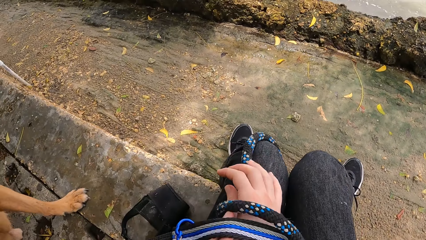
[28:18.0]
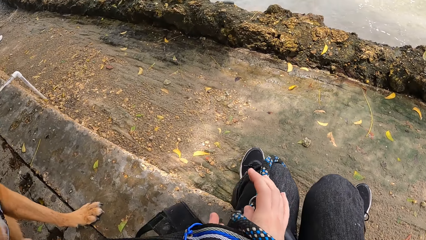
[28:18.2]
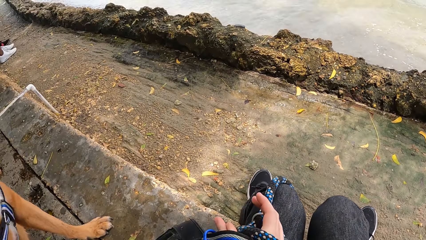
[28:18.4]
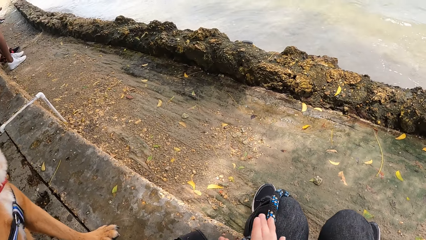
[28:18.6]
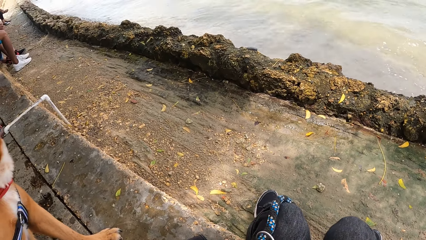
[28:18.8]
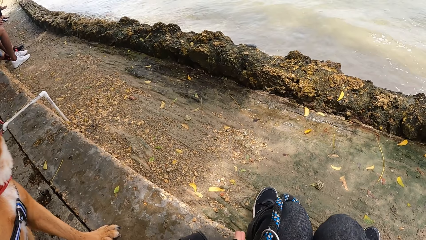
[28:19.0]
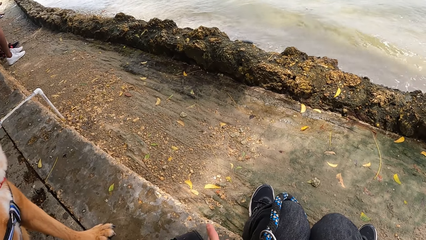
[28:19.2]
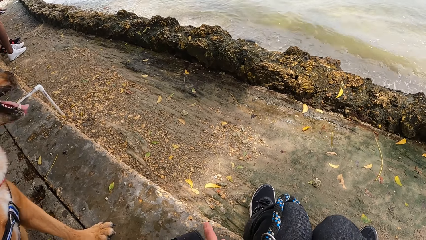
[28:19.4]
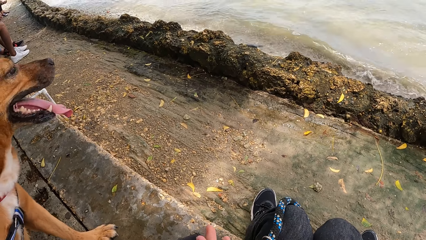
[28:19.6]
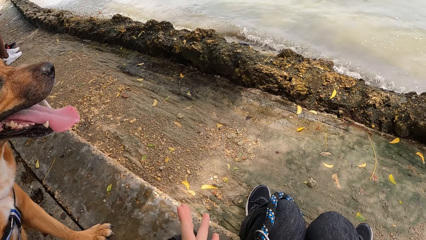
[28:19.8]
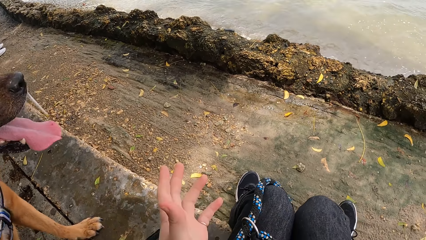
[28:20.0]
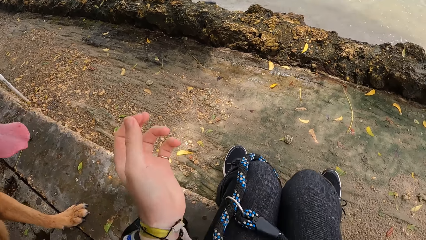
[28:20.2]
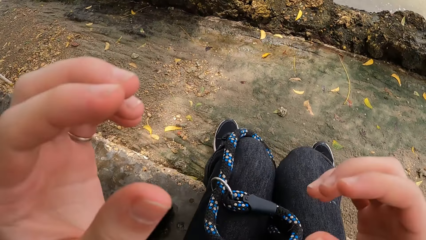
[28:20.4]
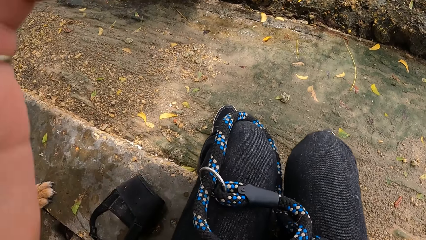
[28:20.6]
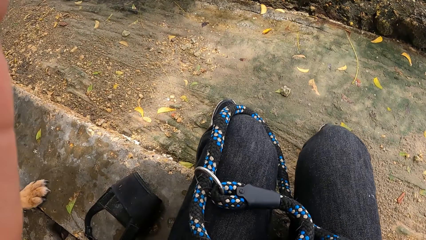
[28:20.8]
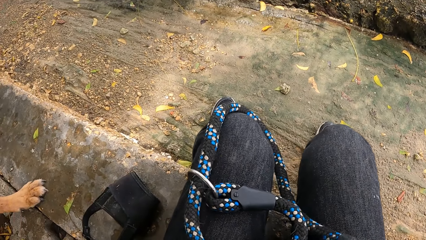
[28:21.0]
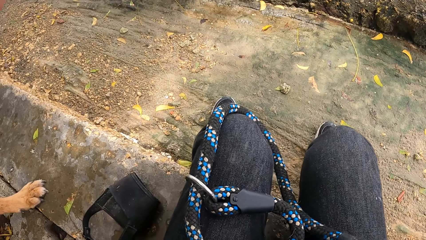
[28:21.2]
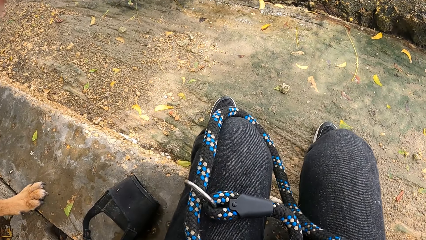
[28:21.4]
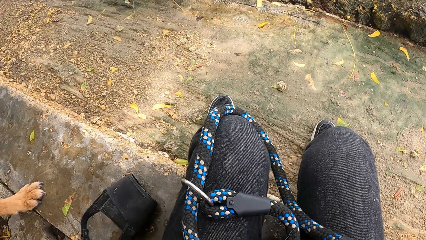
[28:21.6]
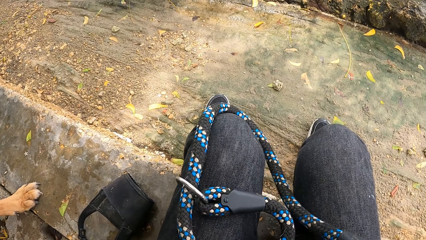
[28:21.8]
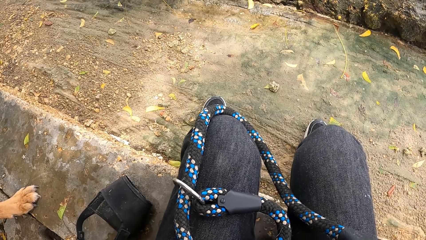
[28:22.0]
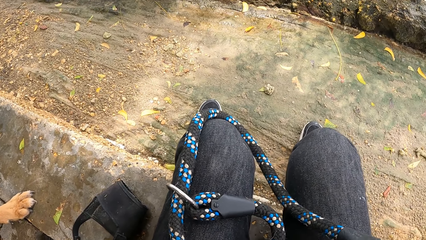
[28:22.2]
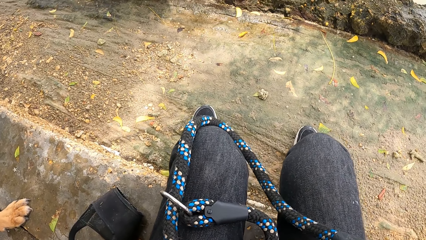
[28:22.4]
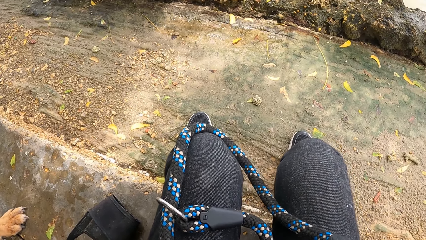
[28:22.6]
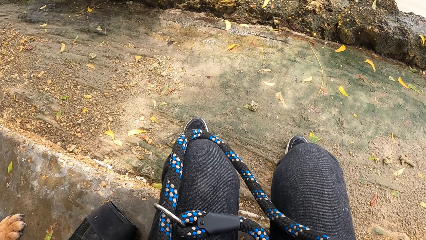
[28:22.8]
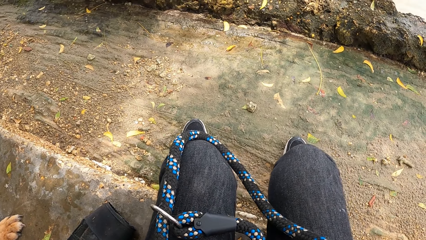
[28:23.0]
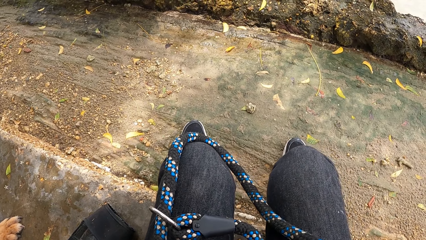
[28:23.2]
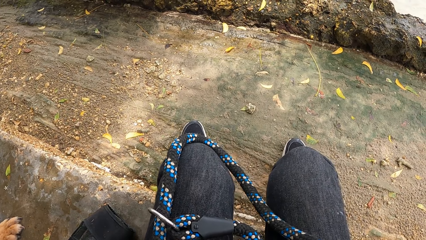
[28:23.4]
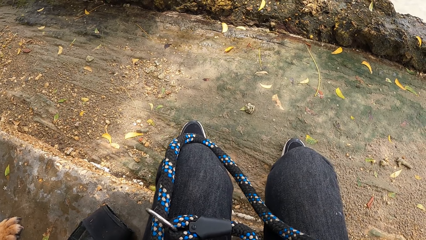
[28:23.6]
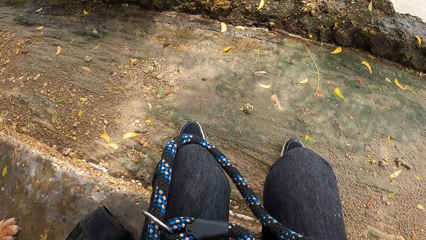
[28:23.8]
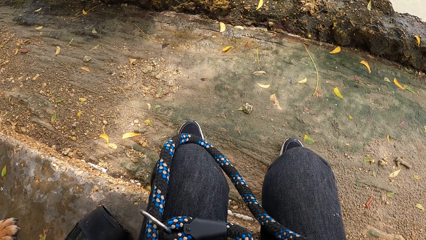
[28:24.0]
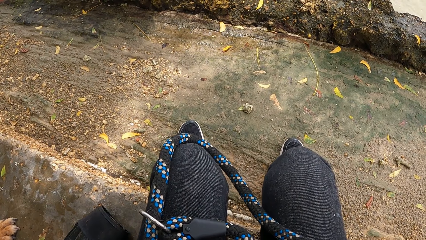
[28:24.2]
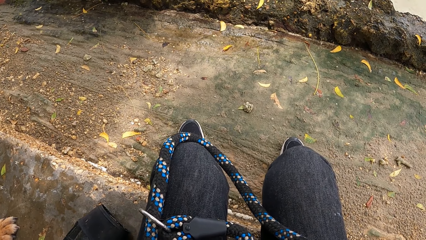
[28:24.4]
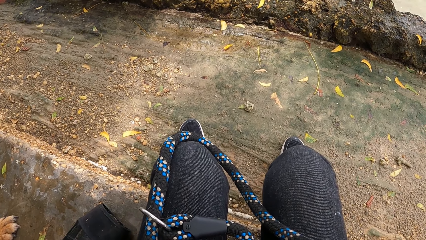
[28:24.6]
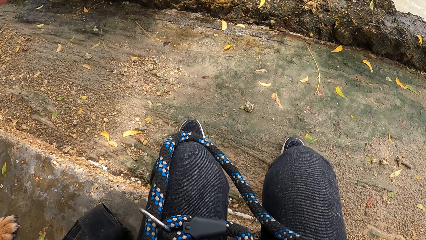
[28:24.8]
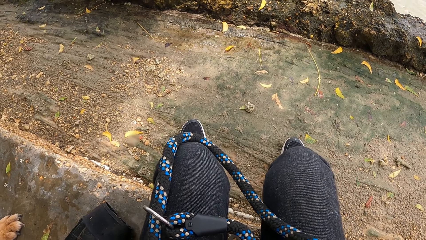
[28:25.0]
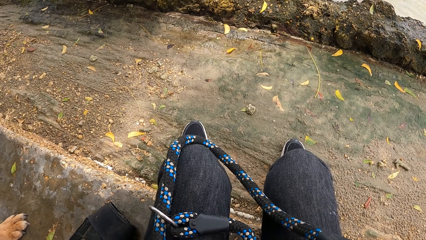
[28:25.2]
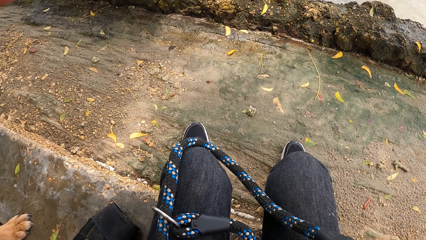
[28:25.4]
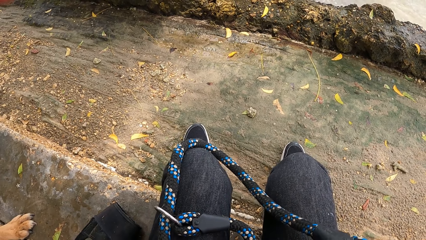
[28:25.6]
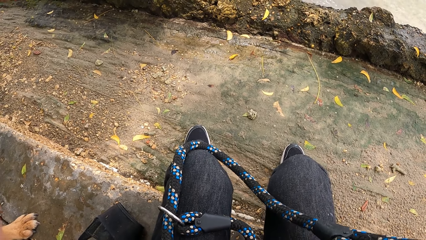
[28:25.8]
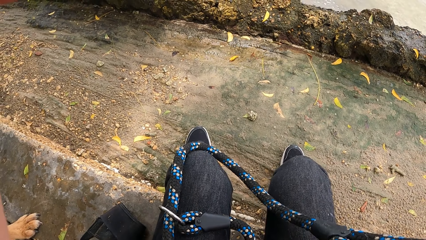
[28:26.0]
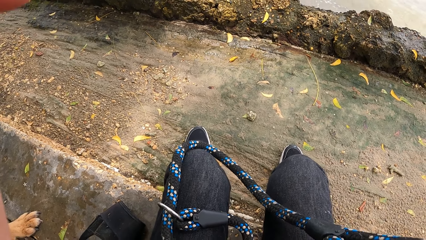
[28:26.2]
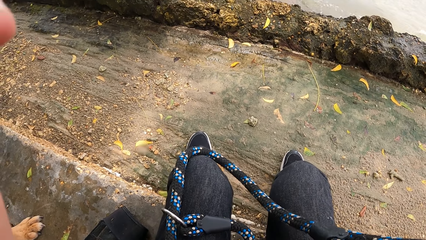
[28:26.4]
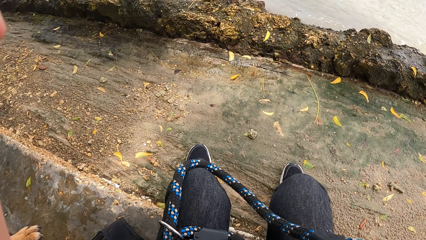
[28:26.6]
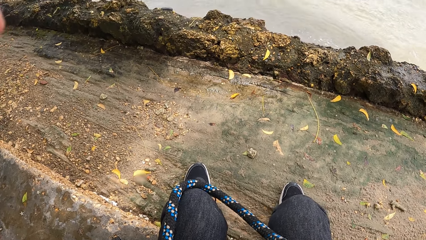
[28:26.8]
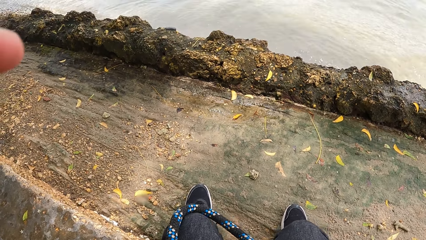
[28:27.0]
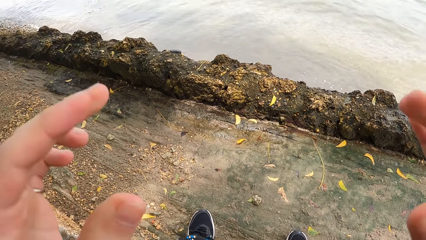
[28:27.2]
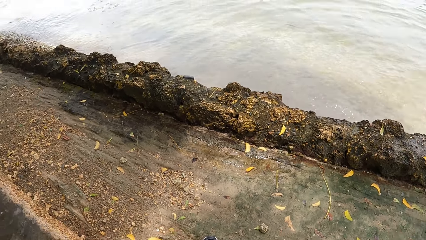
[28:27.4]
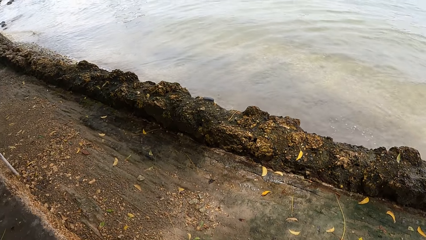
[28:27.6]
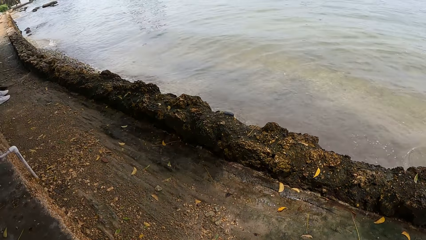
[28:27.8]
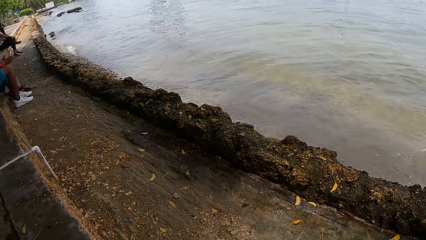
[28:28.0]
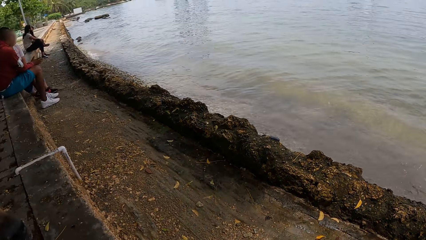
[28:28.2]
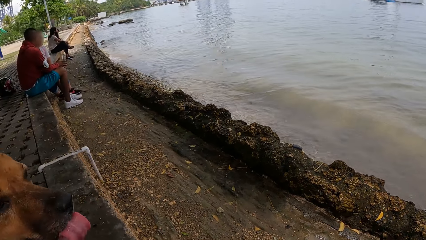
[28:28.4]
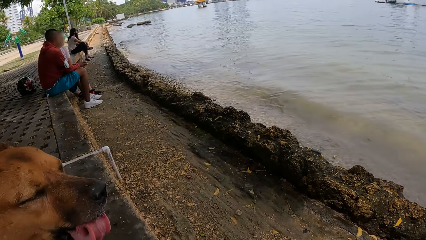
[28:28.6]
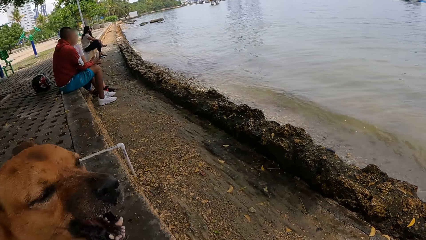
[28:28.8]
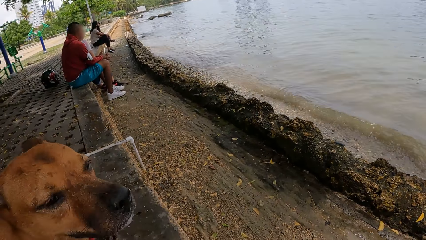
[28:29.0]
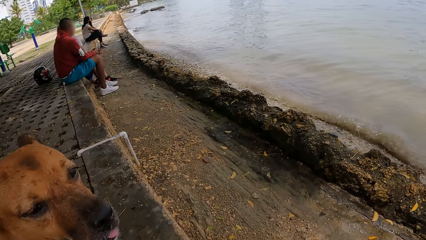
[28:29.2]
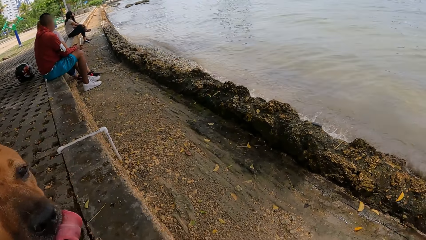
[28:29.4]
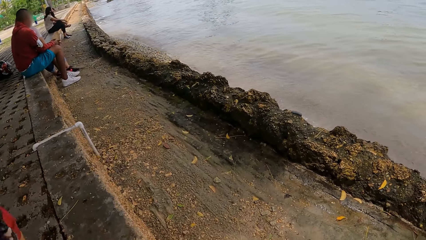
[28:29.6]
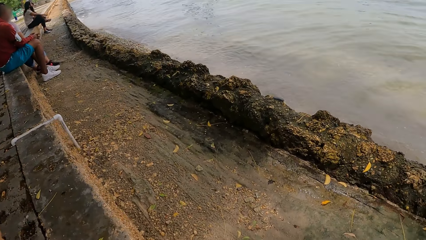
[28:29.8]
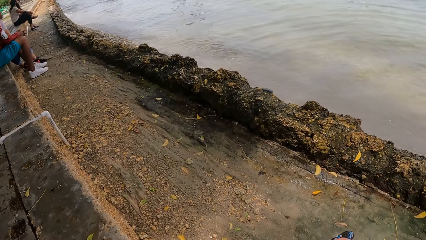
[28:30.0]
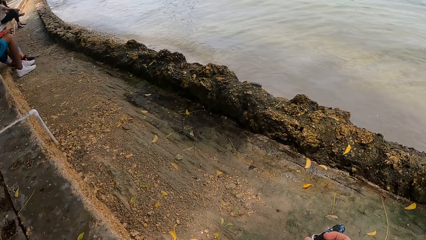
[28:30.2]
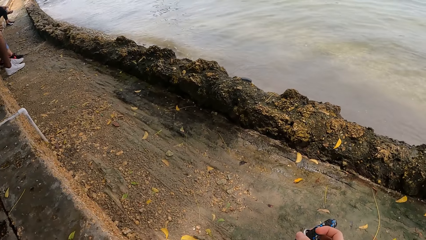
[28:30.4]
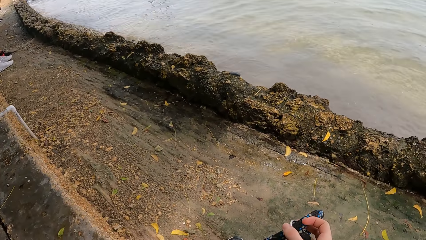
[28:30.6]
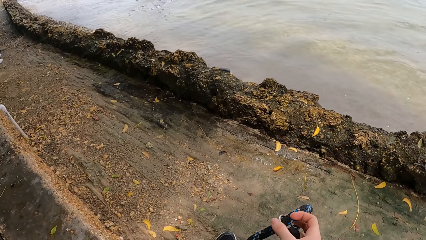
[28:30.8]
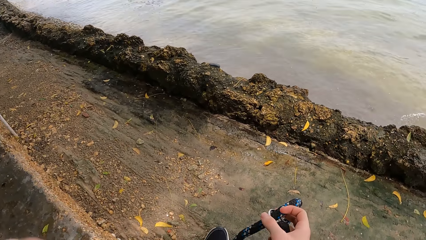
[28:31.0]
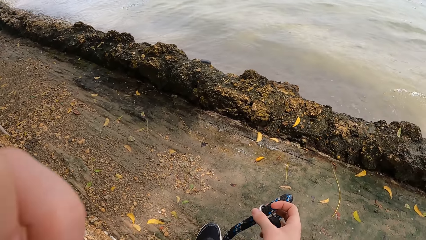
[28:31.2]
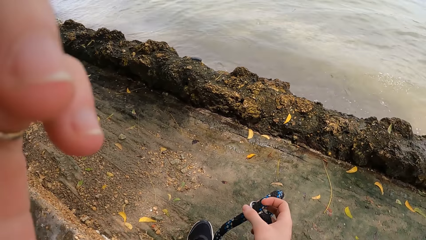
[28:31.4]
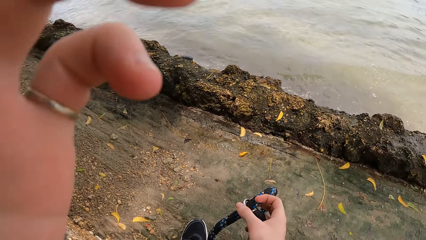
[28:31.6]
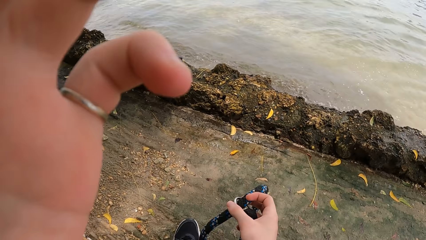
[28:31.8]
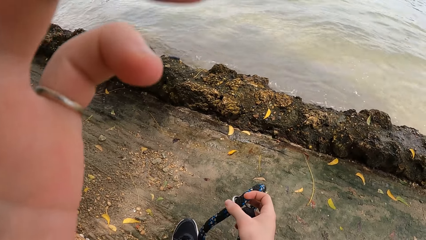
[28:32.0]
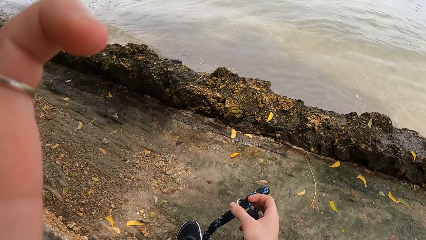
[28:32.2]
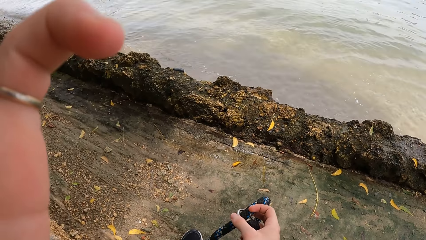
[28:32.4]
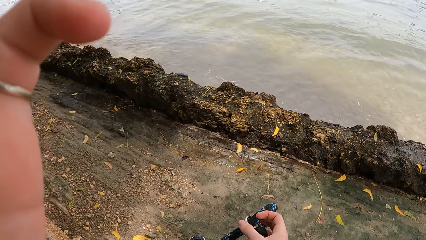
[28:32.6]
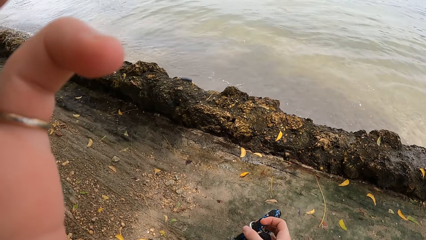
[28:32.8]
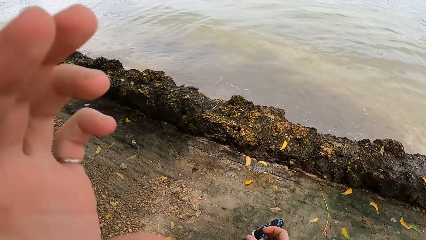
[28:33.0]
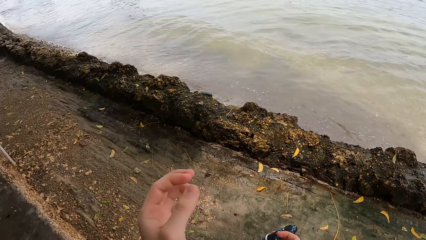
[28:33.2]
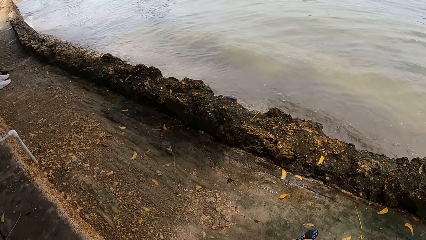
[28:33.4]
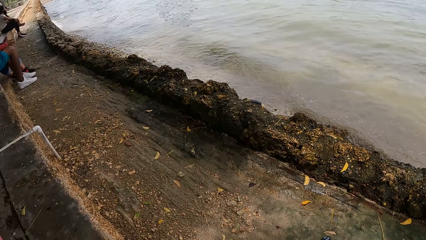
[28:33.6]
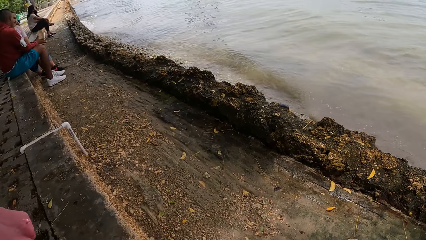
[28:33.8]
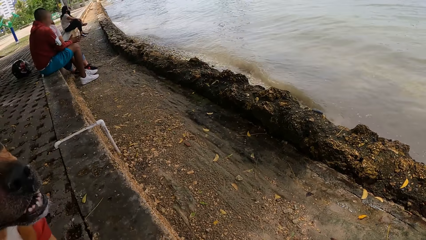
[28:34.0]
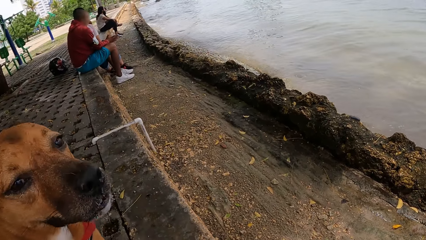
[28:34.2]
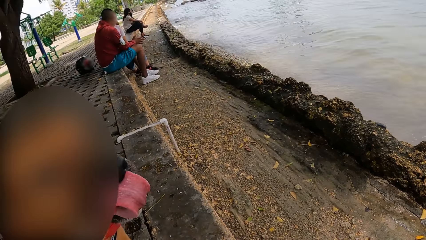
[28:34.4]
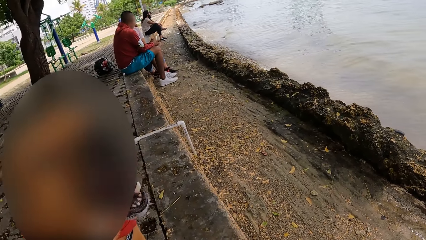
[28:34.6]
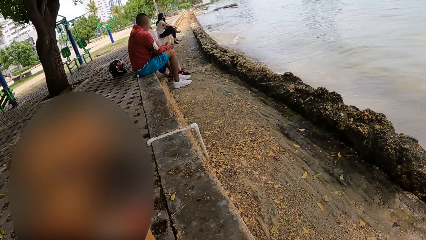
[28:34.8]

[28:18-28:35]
The camera wearer drops the leash. They look around.
